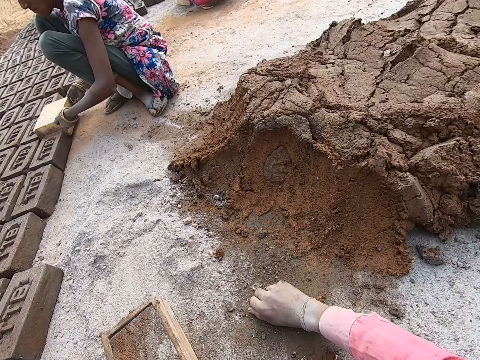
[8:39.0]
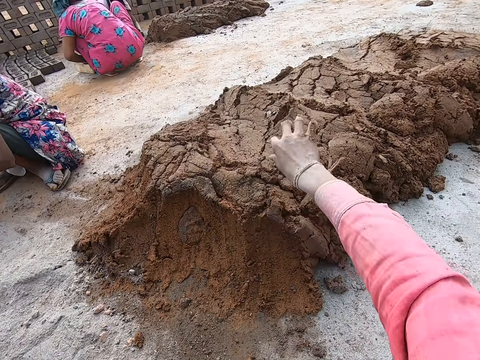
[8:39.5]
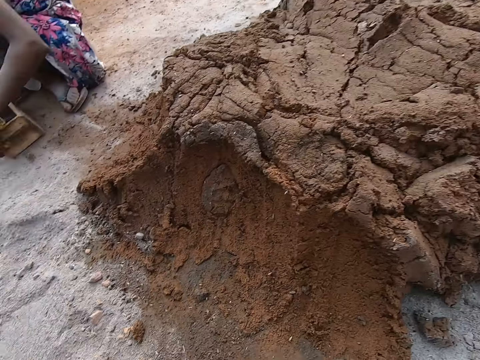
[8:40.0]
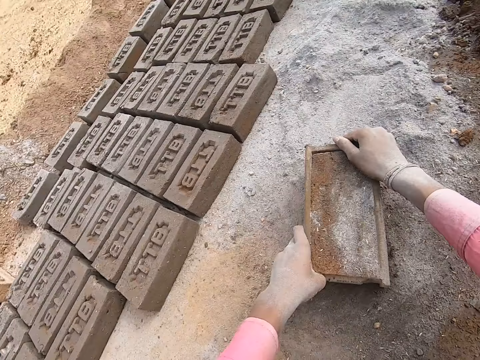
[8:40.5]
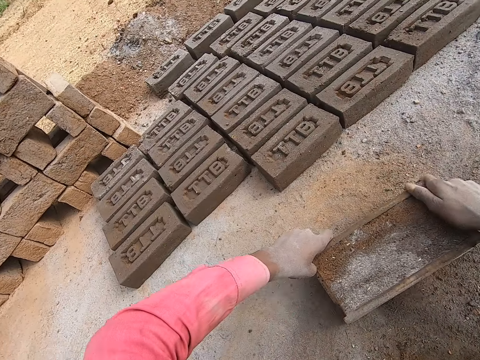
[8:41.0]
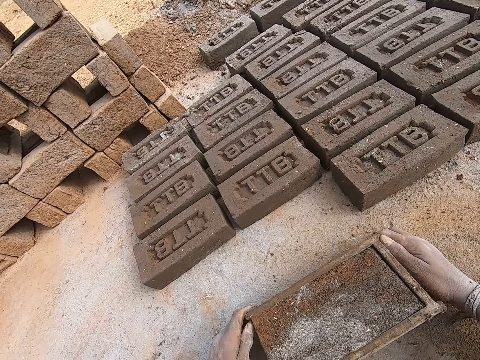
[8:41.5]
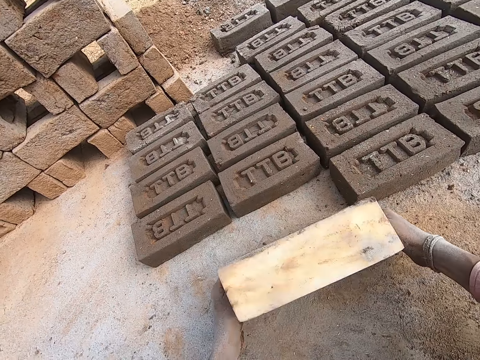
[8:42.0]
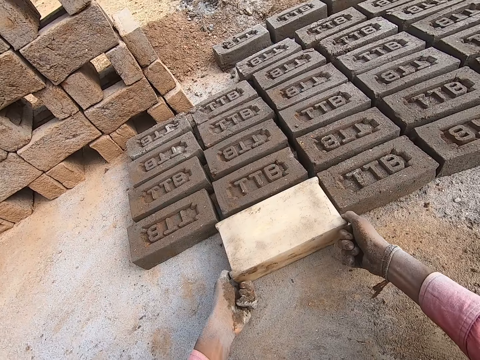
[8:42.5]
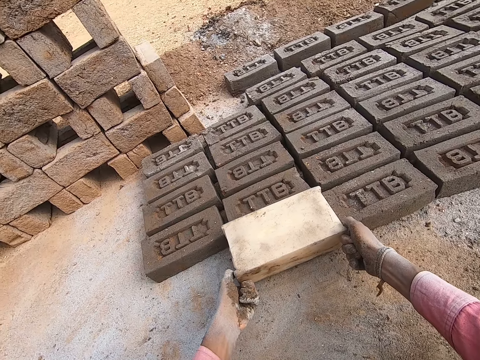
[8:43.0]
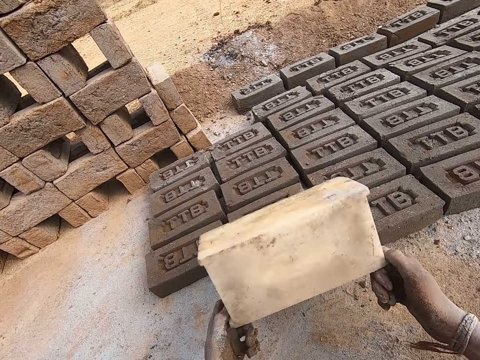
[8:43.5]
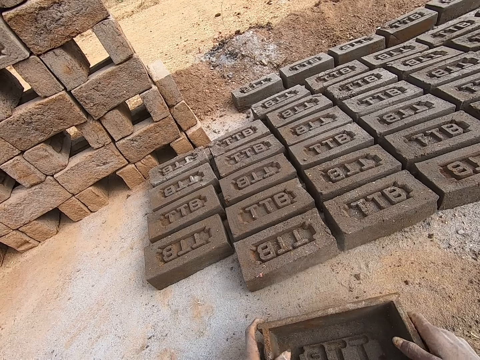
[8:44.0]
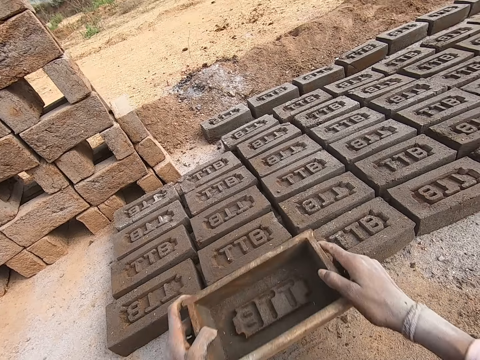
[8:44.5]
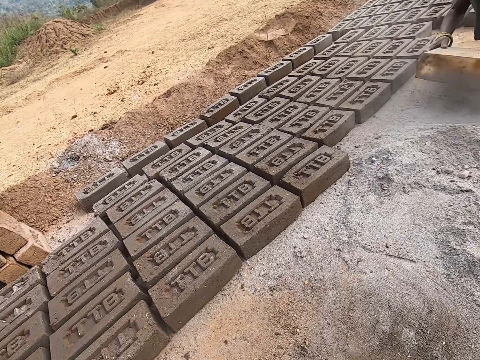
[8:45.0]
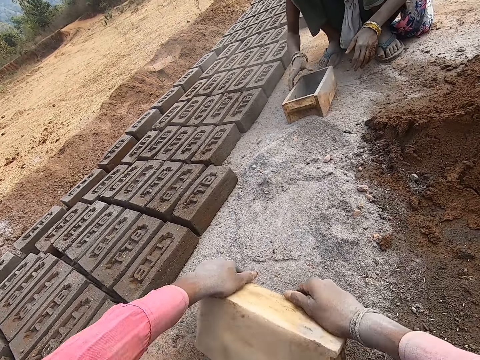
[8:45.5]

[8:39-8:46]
The camera wearer throws the clay pieces on the clay heap. They drag the brick mold on the ground. They remove the brick from the brick mold. They put down the brick. They put the brick mold on the ground. They turn the brick mold. They put the brick on the brick mold.

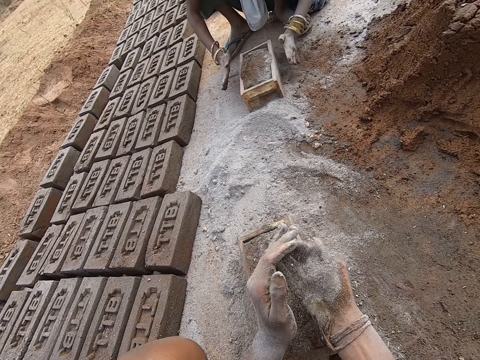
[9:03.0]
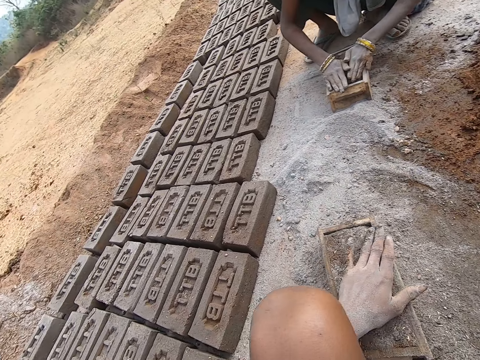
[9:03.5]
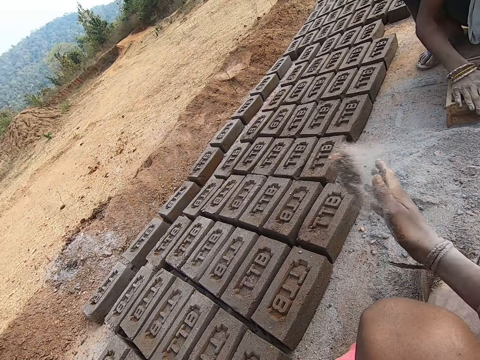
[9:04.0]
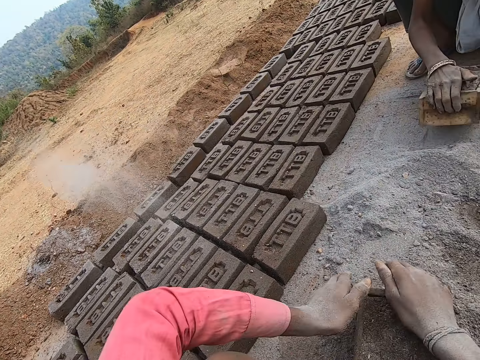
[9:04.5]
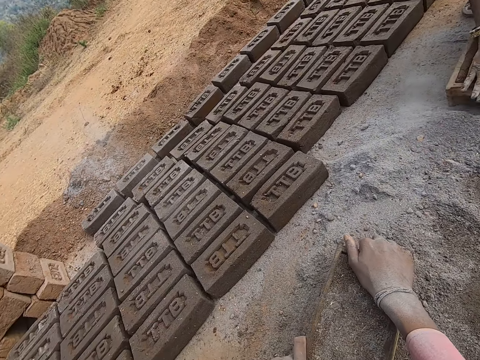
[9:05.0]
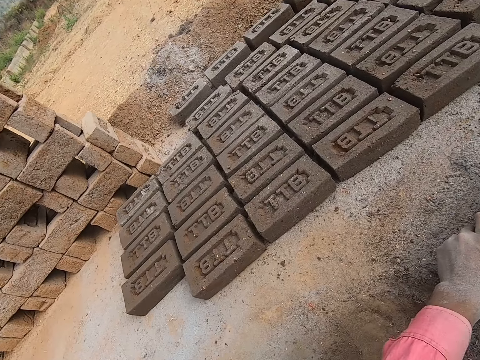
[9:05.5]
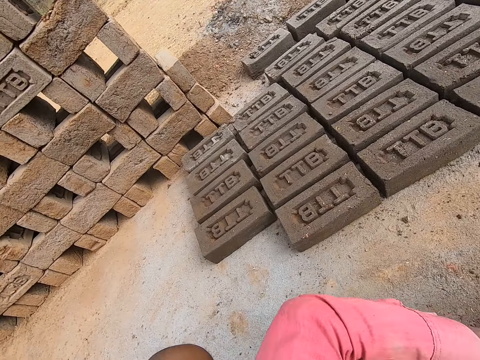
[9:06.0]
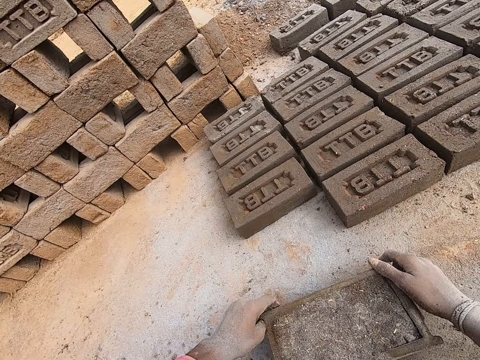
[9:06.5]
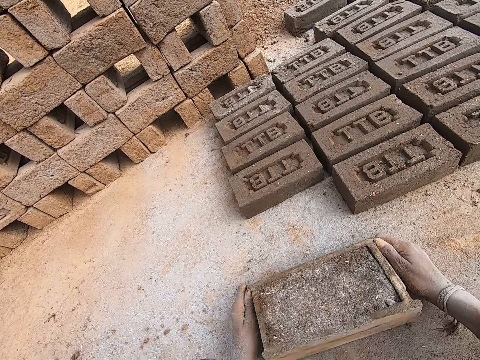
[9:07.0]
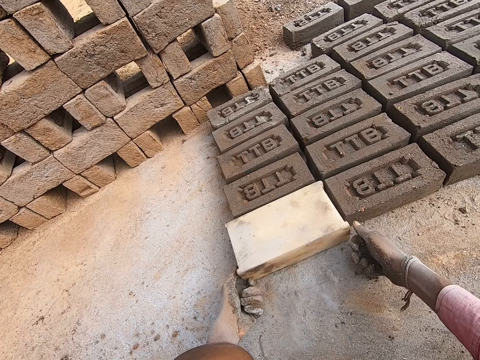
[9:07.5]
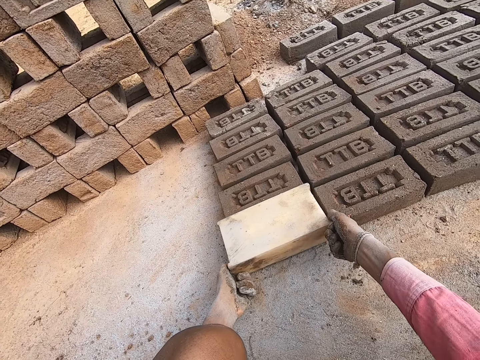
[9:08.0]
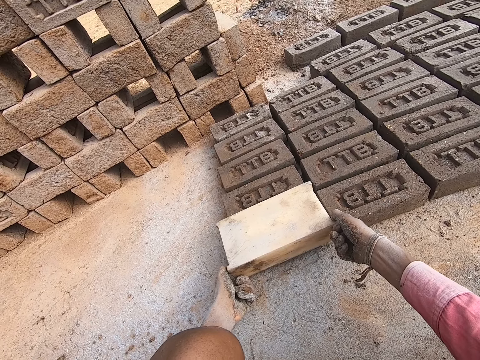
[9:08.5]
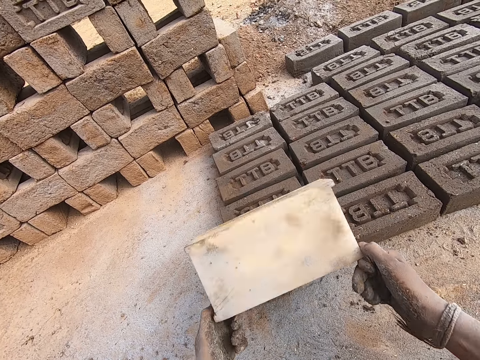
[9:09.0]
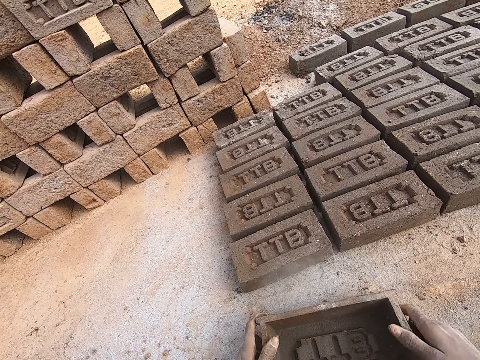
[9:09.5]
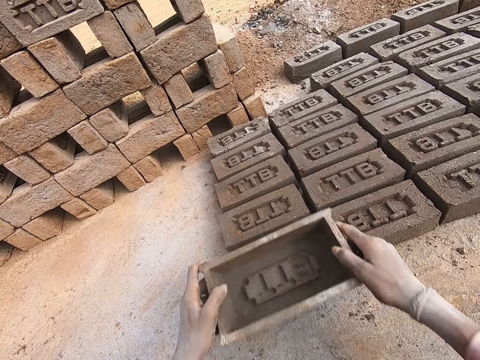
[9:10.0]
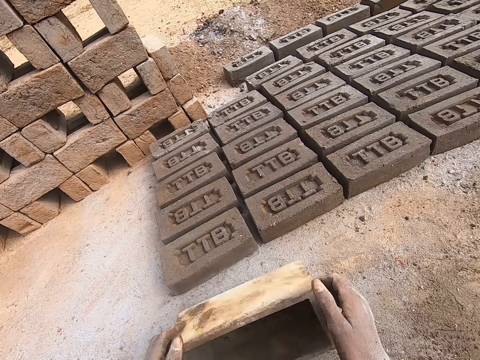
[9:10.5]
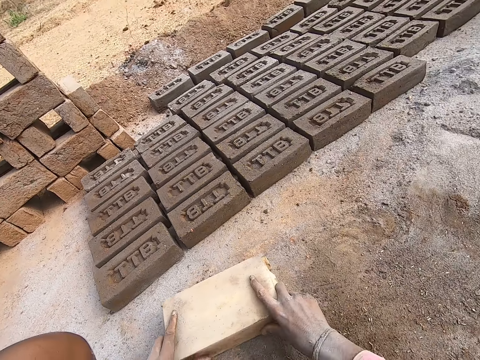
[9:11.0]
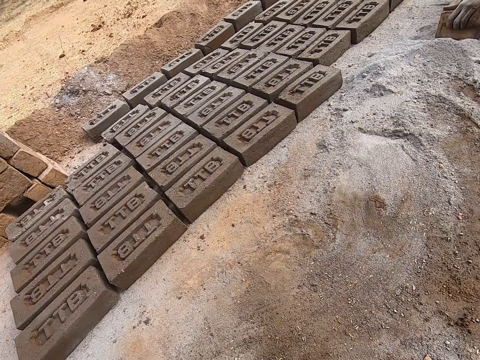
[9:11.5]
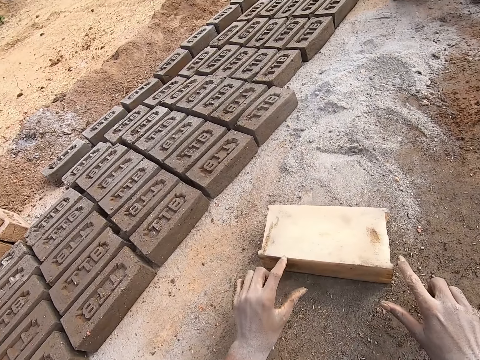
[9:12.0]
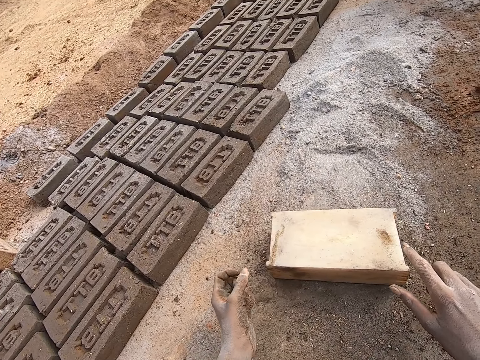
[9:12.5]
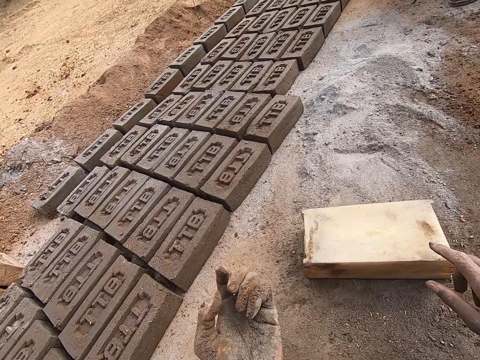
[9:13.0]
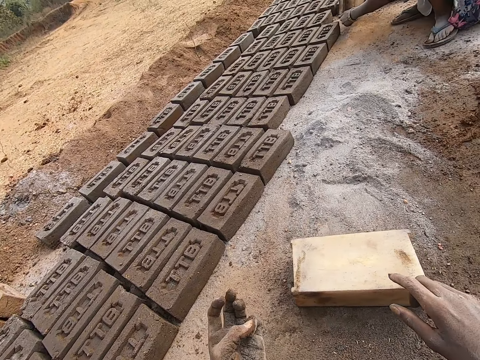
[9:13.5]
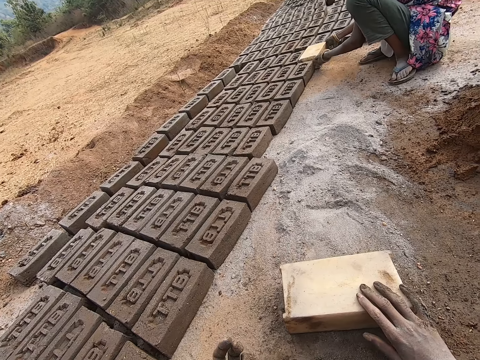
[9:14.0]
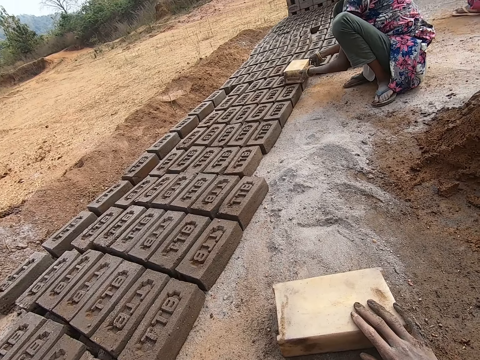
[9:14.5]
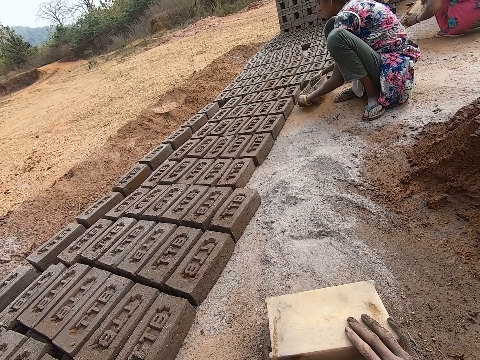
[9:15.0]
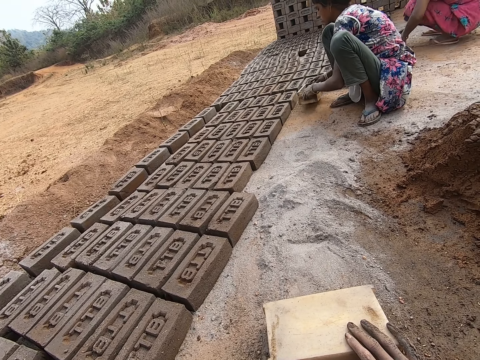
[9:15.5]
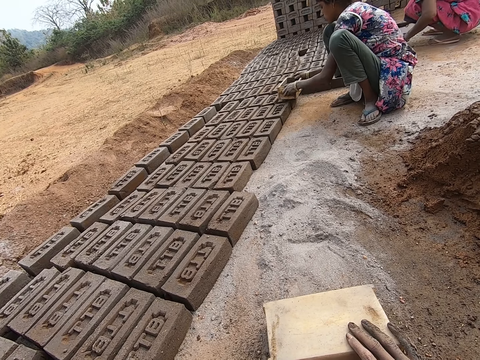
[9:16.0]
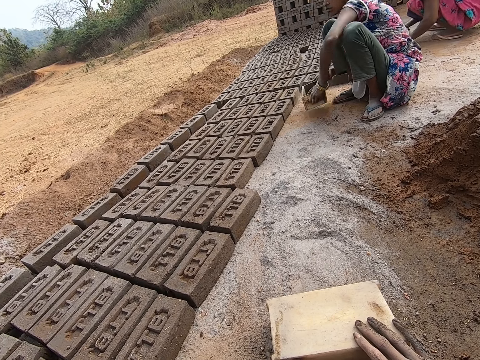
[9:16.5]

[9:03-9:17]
The camera wearer switches the soil to the other hand. He throws the soil on the bricks. He holds the brick. He drags the brick mold on the ground. He puts down the brick. He removes the brick from the brick mold. He turns the brick mold. He puts the brick mold on the ground. He puts the brick mold on the brick. He flips the brick mold. He drops the brick mold on the ground. He puts the brick mold on the ground. He looks at his fingers. He holds the brick mold. He touches the brick mold. He talks to a man. The man hits the brick mold on the ground.

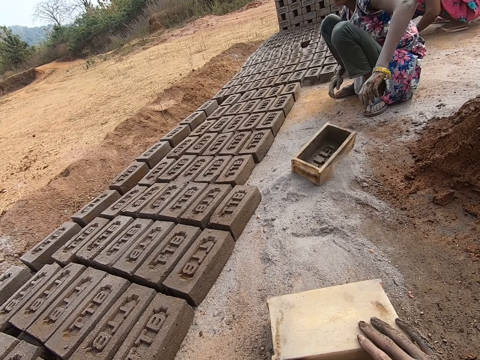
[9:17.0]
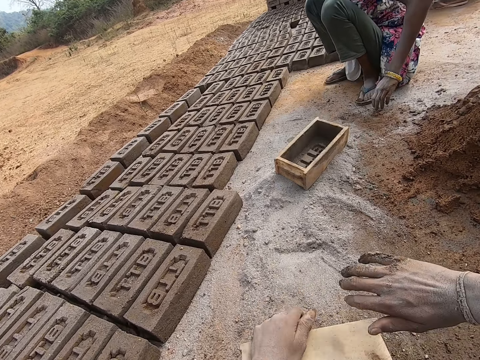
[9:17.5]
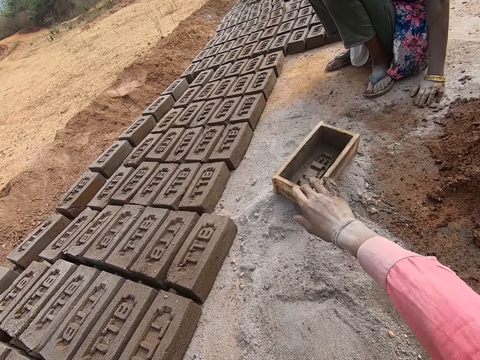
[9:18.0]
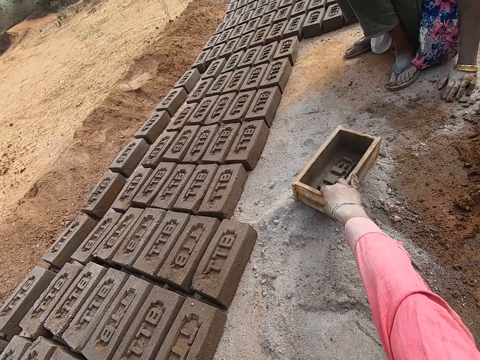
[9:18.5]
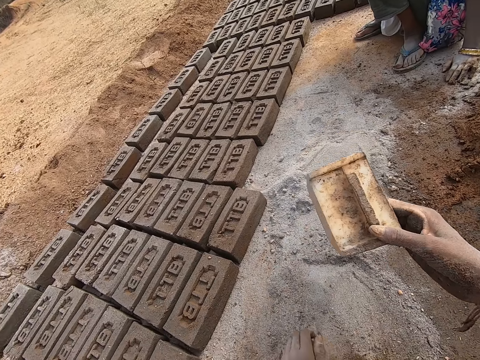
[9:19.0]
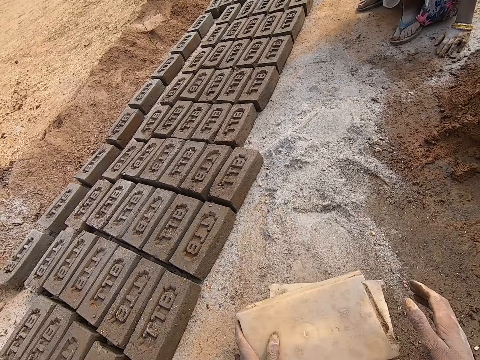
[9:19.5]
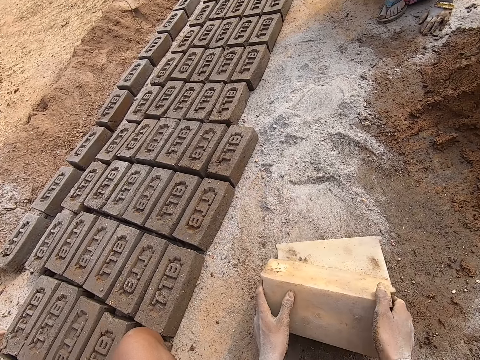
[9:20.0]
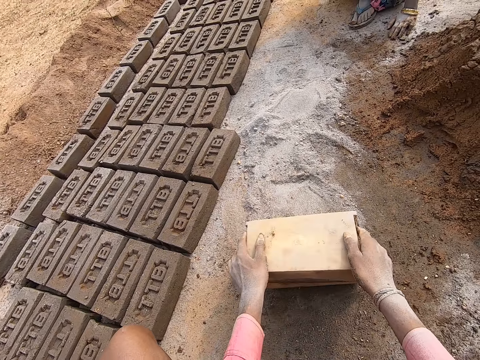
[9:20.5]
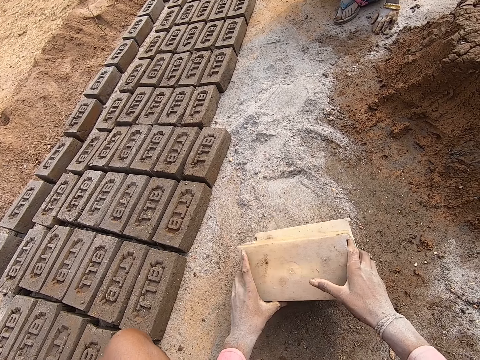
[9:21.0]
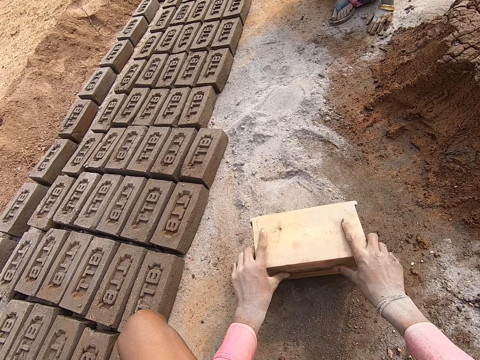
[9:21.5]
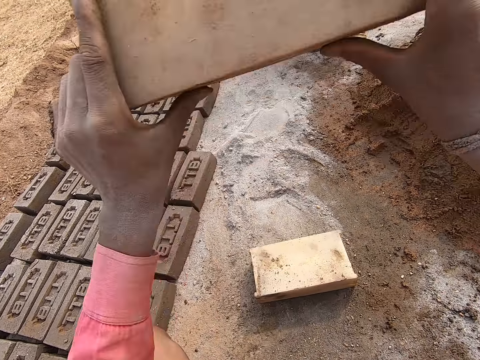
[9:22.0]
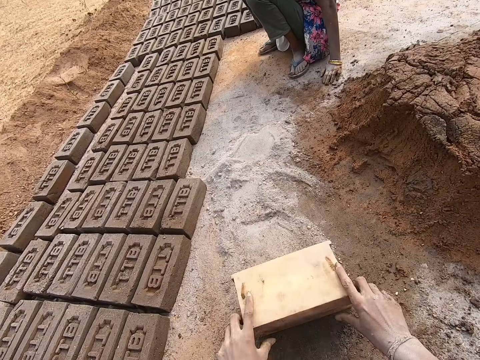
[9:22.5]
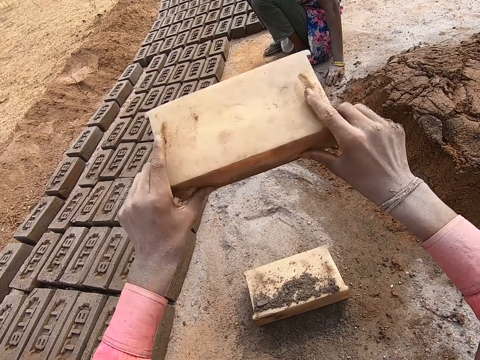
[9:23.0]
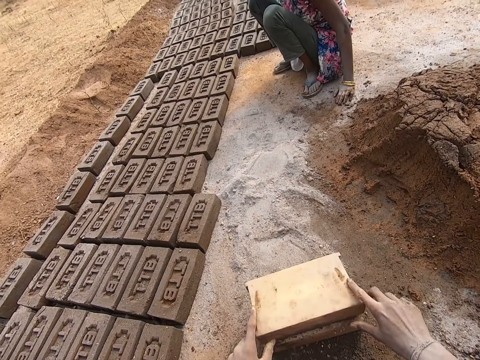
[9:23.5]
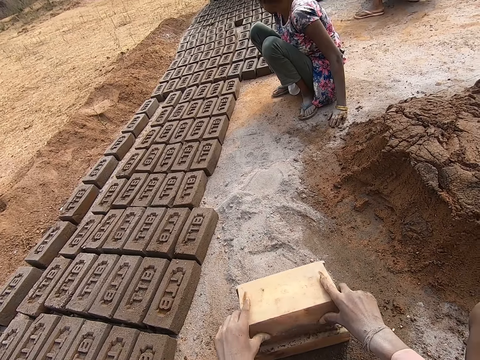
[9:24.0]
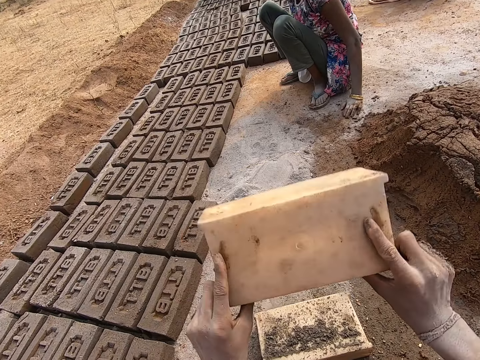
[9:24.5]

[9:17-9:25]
A person throws the brick molder to the camera wearer. The camera wearer looks around. They pick up the brick molder or brickmould. They hit the brick molder over another brick molder. They place the brickmould on top of the other brickmould.
